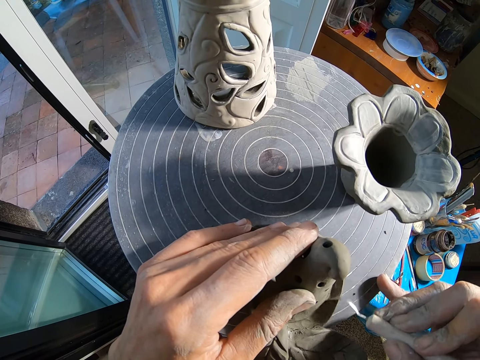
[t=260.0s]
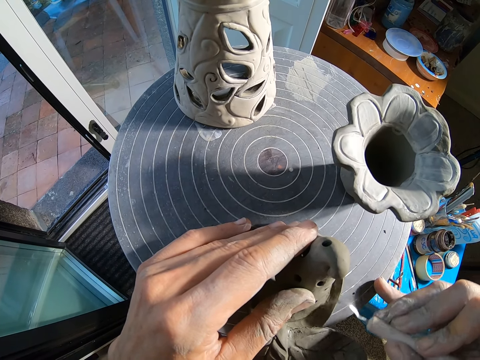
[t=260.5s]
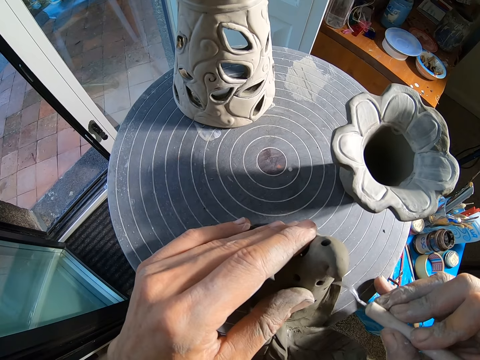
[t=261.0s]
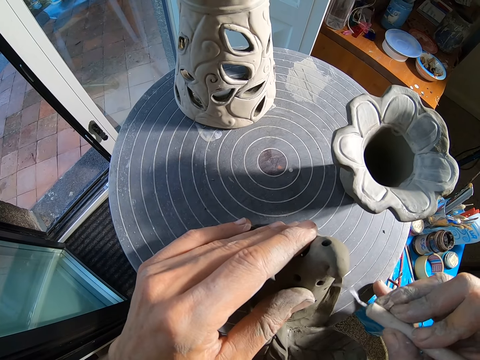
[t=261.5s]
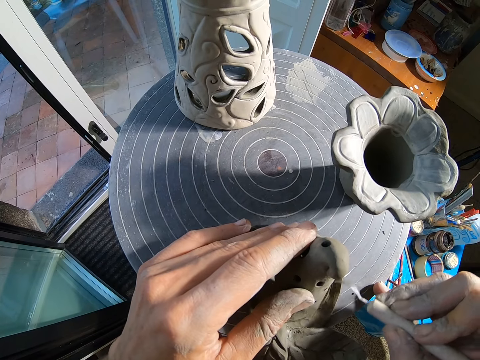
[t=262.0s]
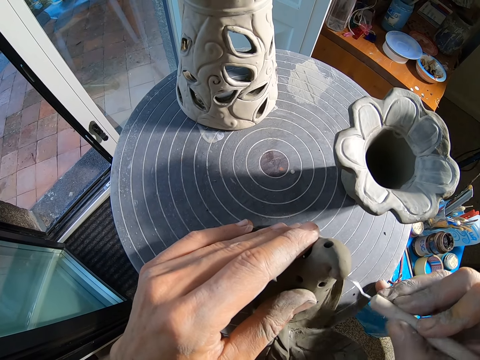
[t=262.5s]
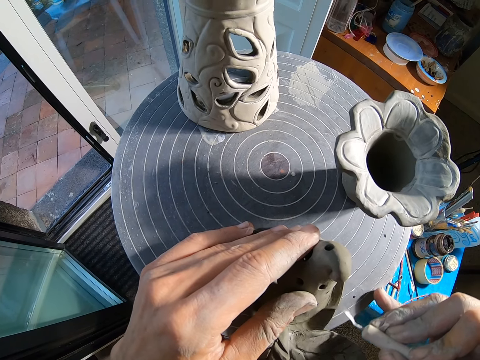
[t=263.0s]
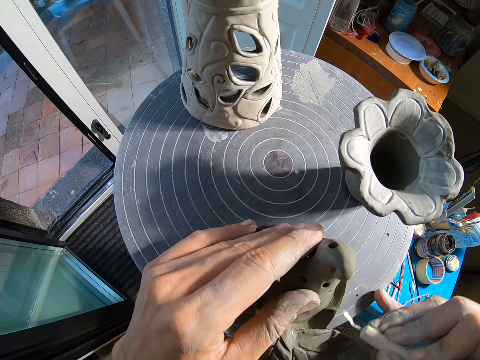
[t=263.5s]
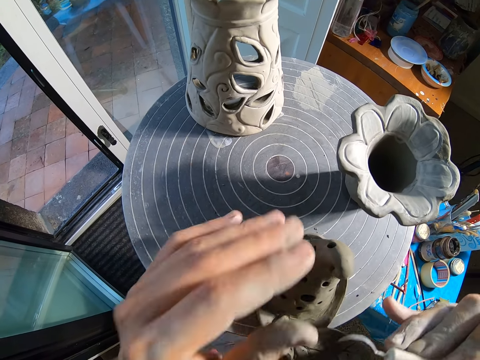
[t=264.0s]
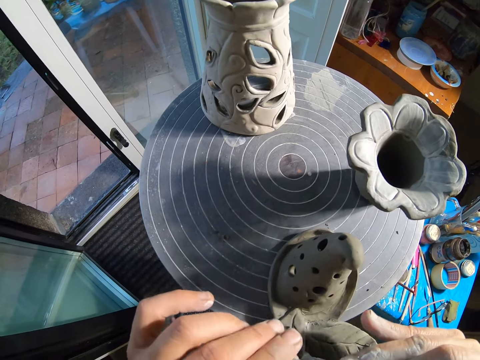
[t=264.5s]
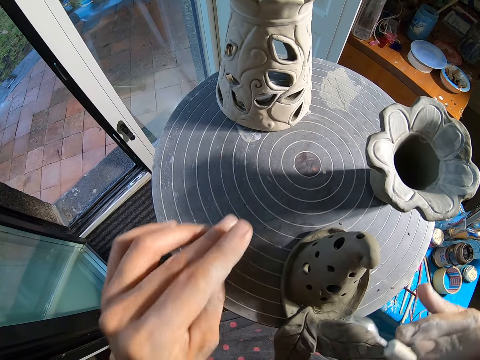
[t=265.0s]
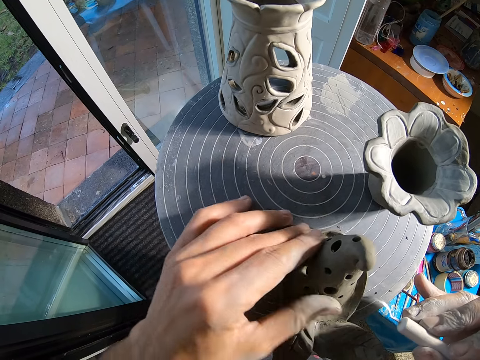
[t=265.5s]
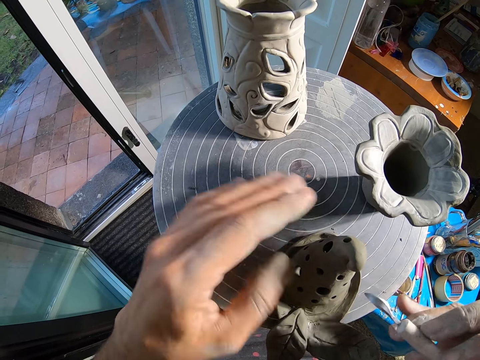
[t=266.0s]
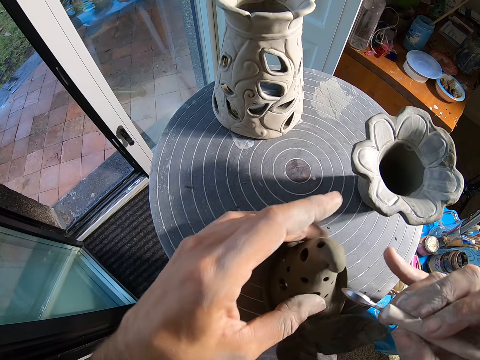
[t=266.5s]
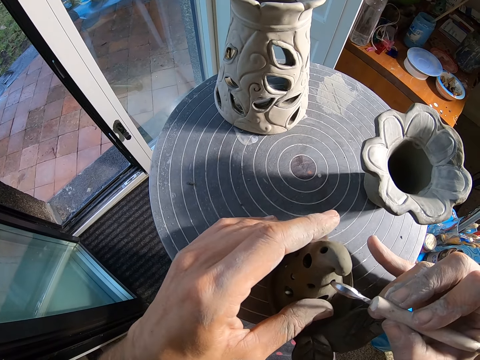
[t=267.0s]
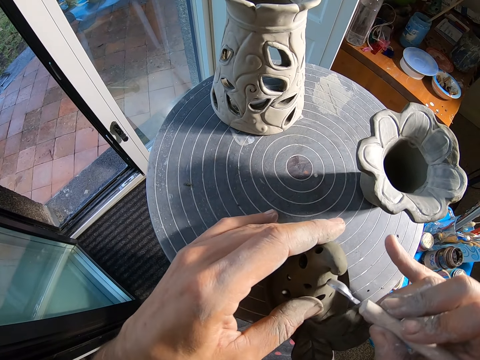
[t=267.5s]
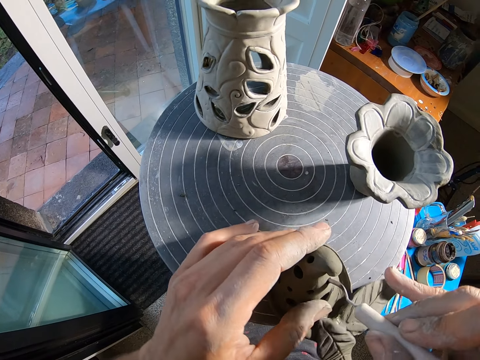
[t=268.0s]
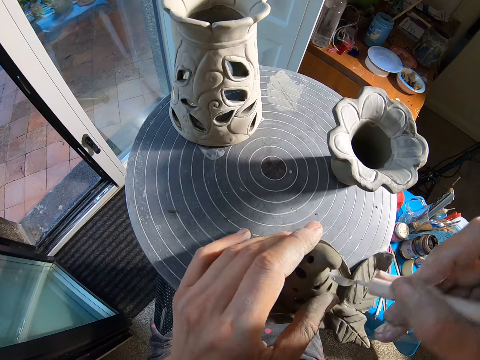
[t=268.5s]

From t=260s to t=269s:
The camera wearer removes clay on the wax carver or blade knife with her left hand. She wipes the vase on the turntable with her left hand. She places her left hand on the vase on the turntable. She turns the vase on the turntable with her left hand. She carves the holes on the vase on the turntable with the wax carver in her right hand.

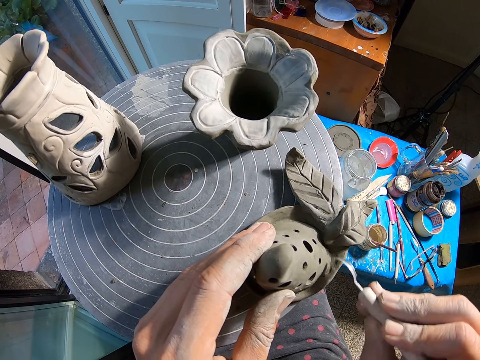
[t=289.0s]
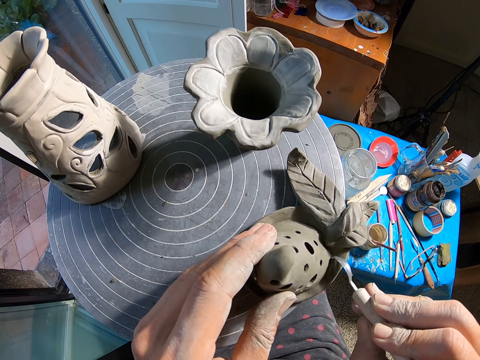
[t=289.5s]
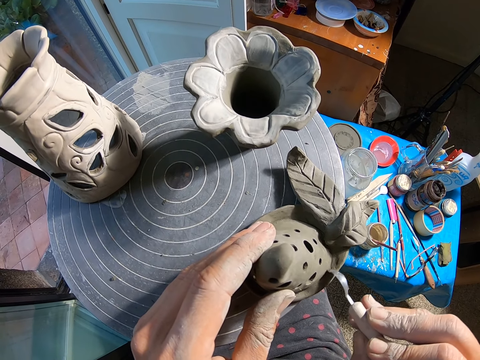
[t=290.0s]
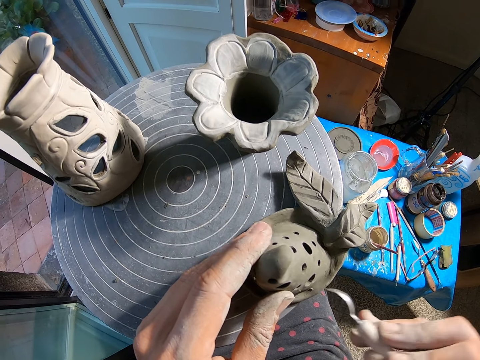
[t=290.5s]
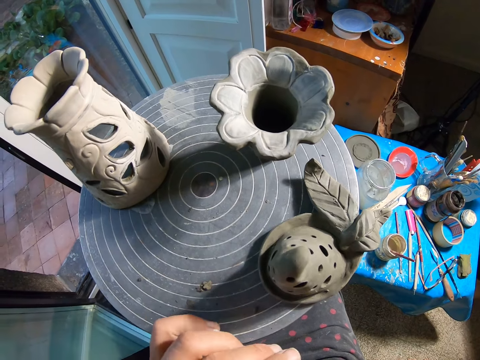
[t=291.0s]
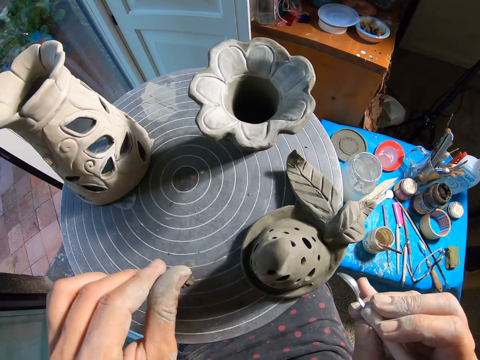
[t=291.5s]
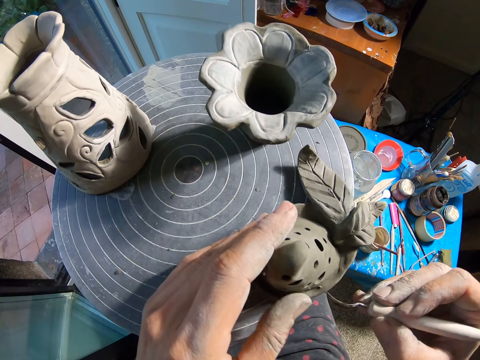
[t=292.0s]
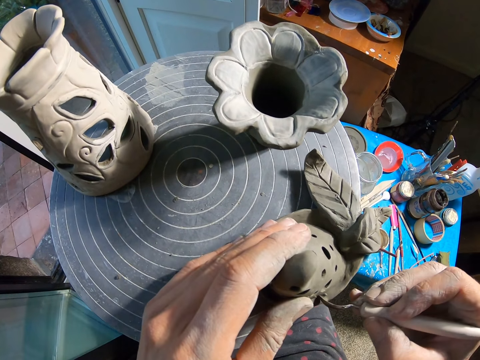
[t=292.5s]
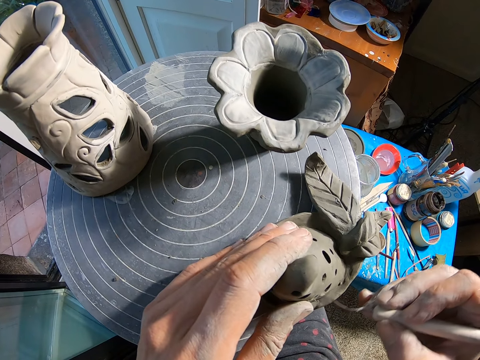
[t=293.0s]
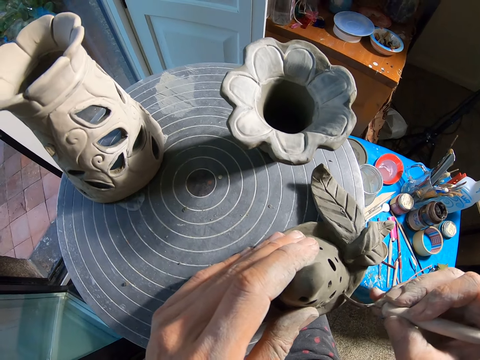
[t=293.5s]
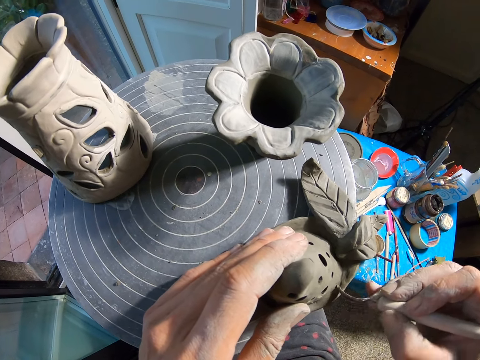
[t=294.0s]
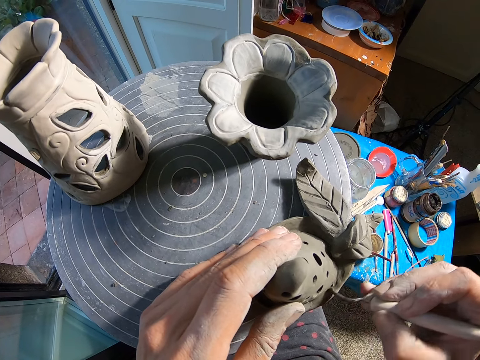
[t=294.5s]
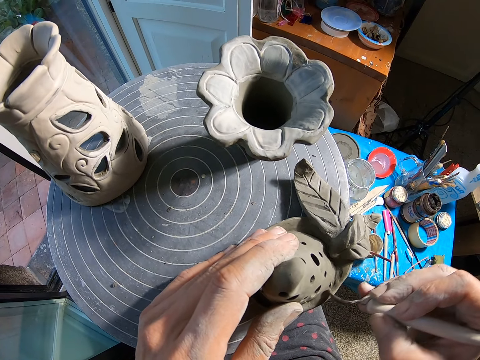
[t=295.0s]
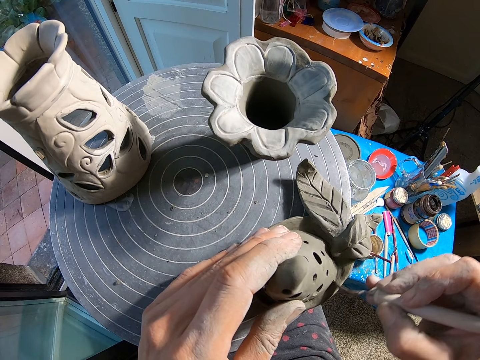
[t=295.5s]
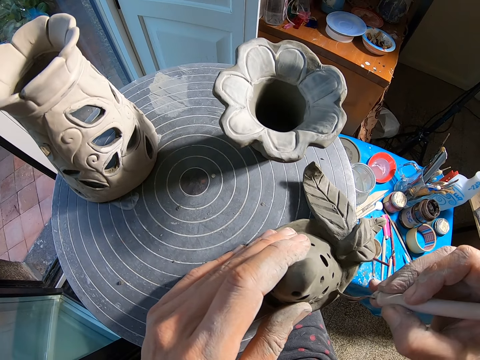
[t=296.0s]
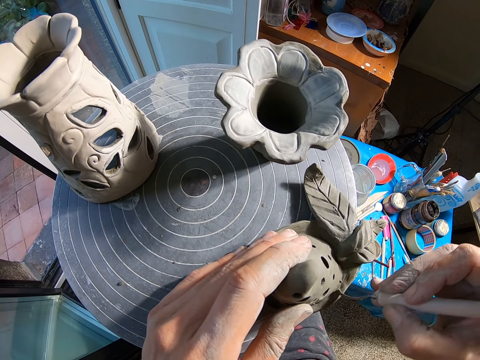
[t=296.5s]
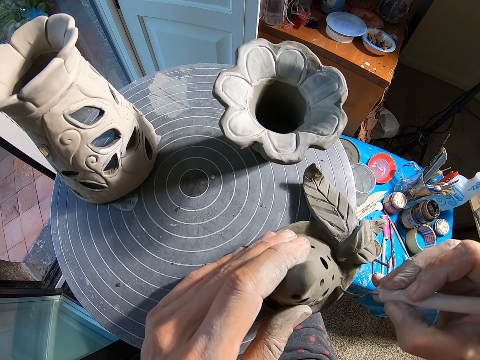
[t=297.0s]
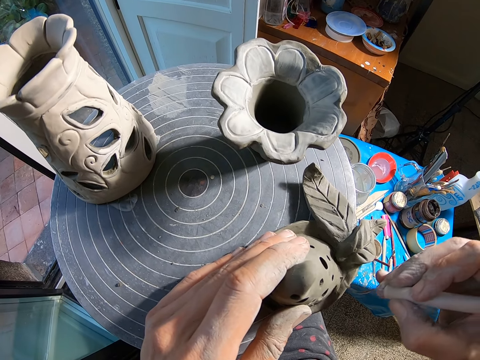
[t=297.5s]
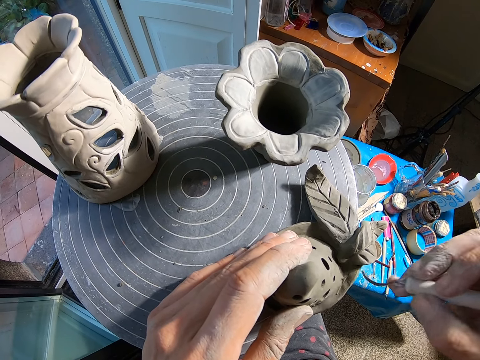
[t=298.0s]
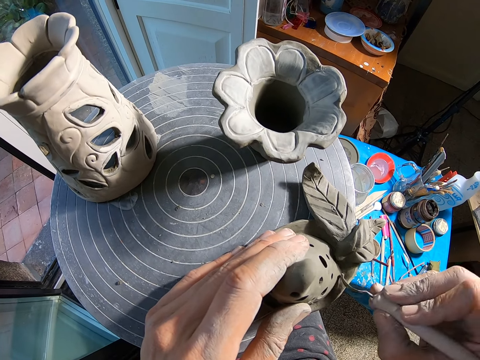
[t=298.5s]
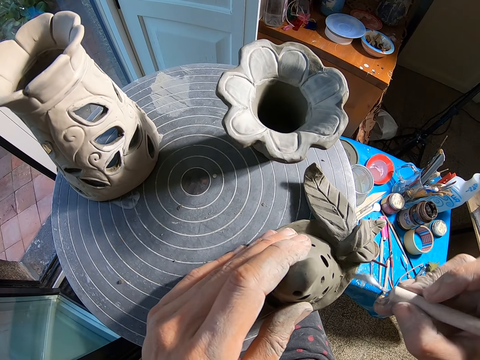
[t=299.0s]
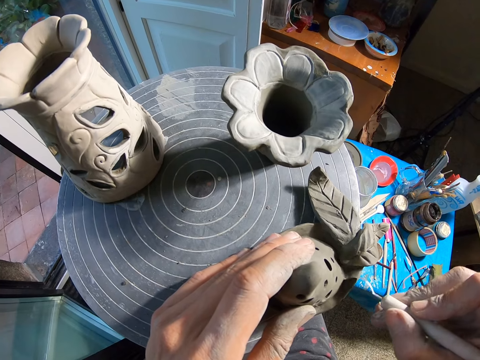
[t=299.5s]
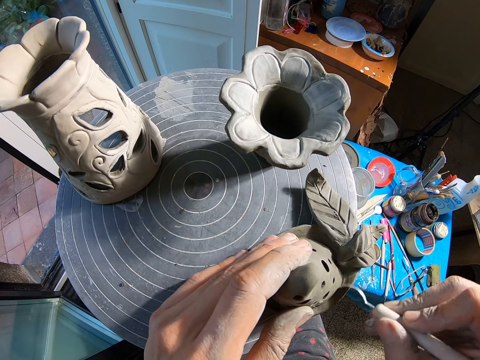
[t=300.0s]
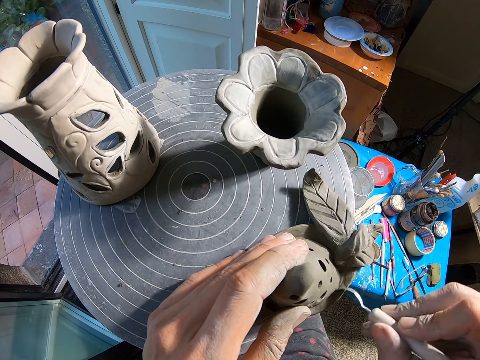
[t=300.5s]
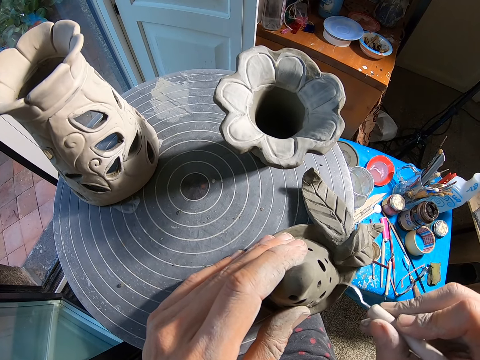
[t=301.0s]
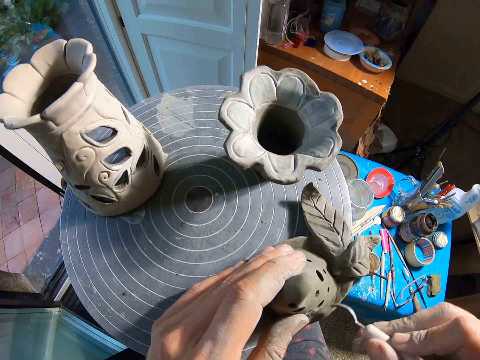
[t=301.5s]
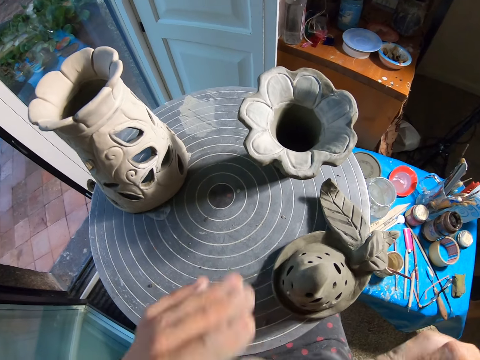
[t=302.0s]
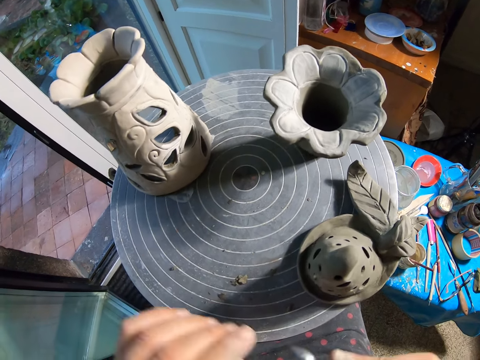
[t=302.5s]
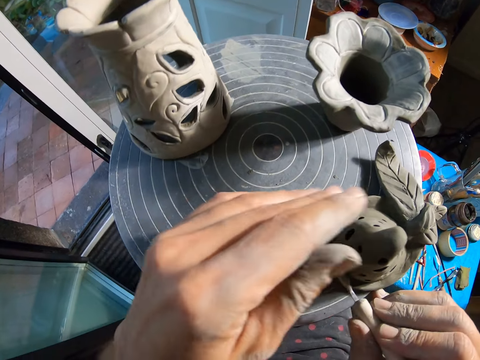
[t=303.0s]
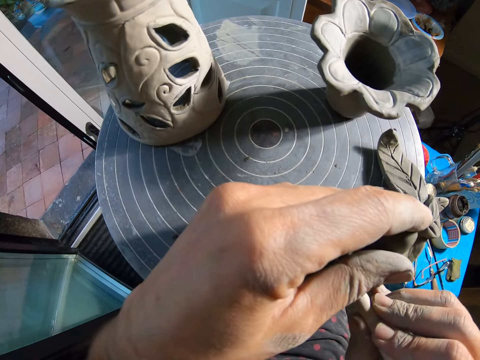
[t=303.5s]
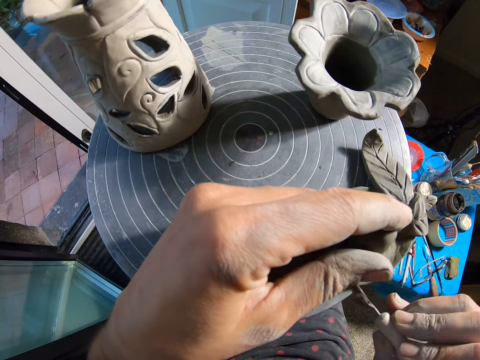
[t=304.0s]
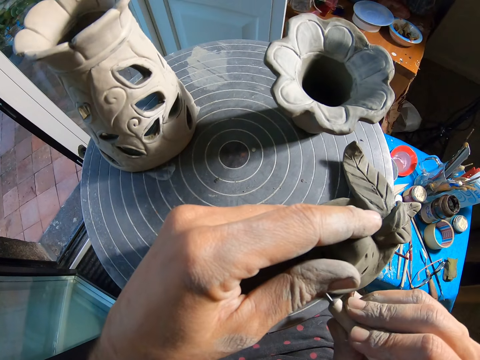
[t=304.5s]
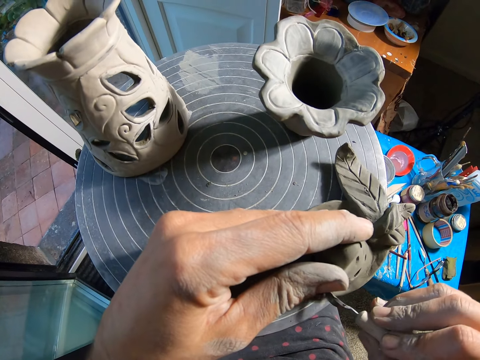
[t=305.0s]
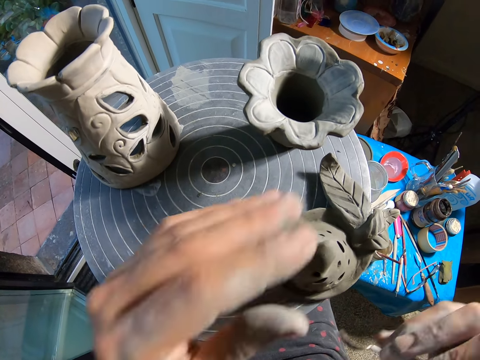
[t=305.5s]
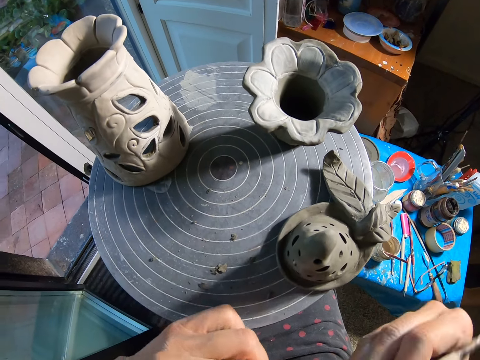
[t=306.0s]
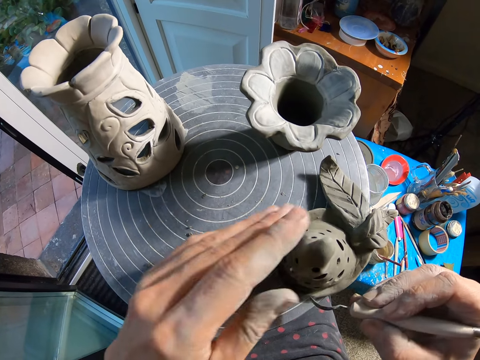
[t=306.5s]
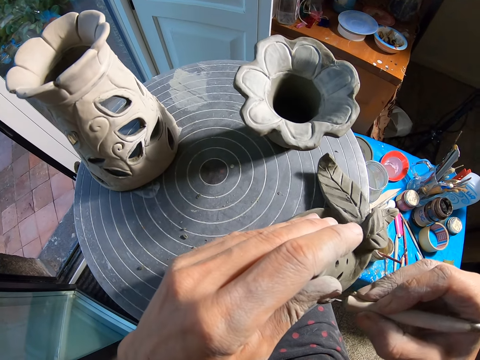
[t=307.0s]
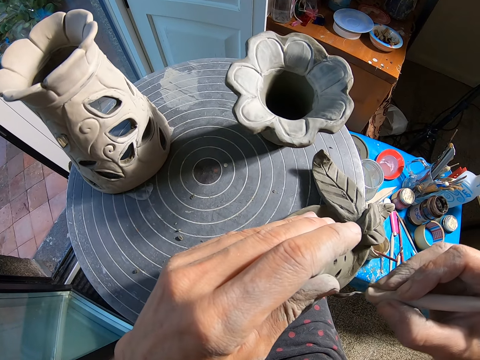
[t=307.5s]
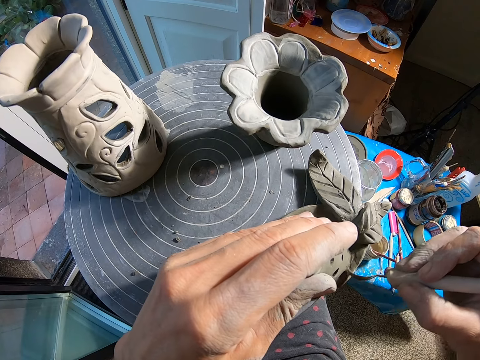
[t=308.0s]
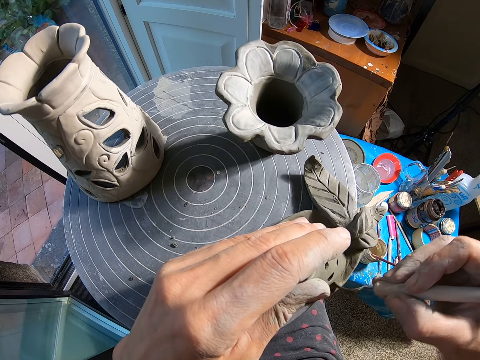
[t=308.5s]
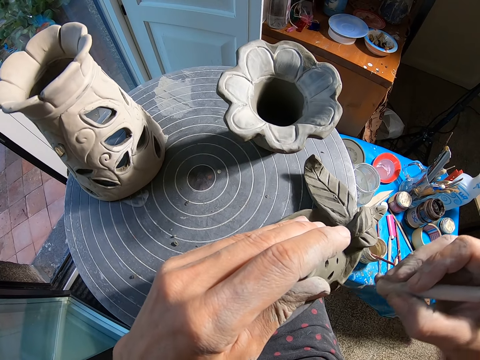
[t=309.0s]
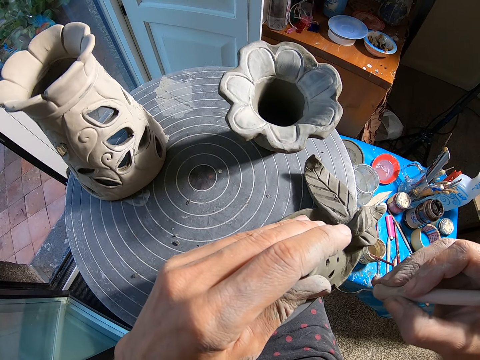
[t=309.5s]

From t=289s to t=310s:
The camera wearer cleans the scraper in her right hand with her left hand. She scrapes the ceramicware with the scraper in her right hand. She cleans the scraper in her right hand with her left hand. She scrapes the ceramicware with the scraper in her right hand. She cleans the scraper in her right hand with her left hand. She scrapes the ceramicware with the scraper in her right hand.
